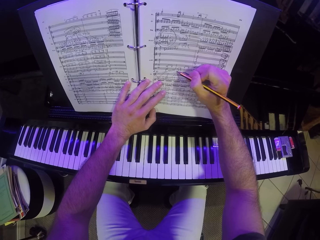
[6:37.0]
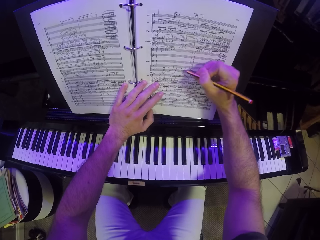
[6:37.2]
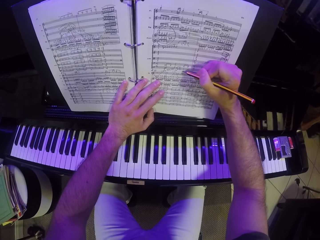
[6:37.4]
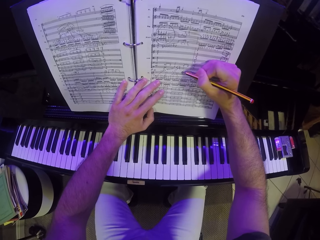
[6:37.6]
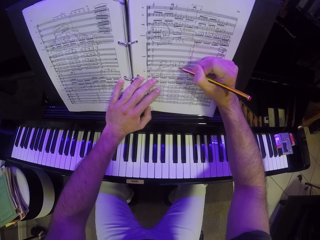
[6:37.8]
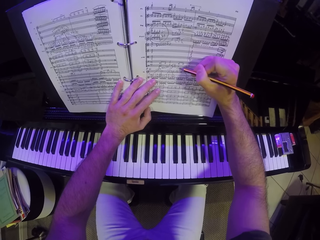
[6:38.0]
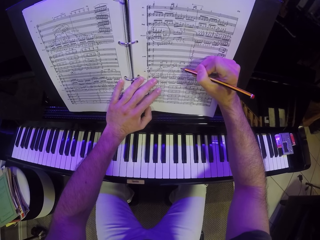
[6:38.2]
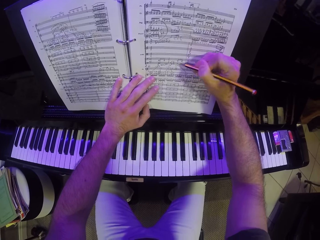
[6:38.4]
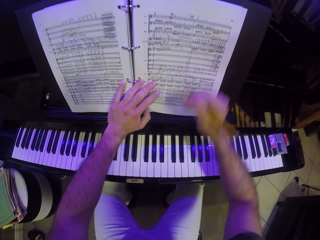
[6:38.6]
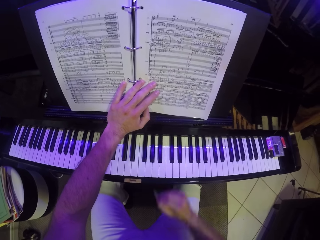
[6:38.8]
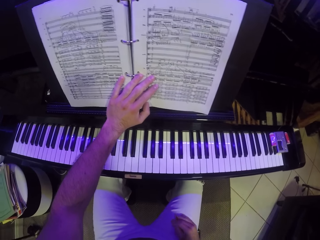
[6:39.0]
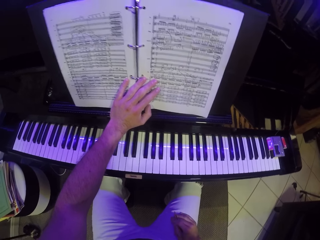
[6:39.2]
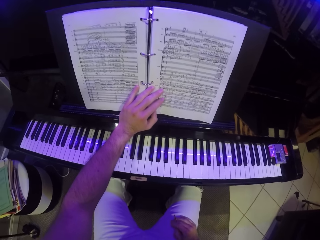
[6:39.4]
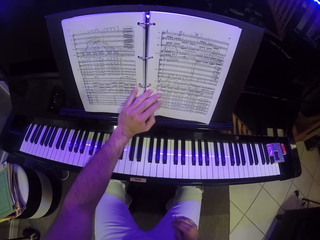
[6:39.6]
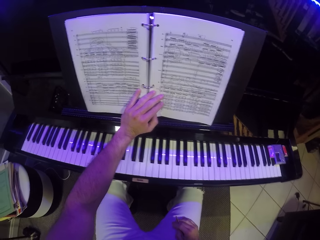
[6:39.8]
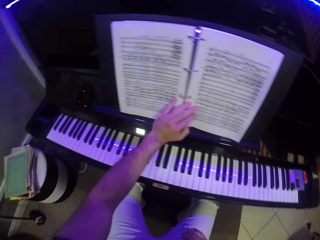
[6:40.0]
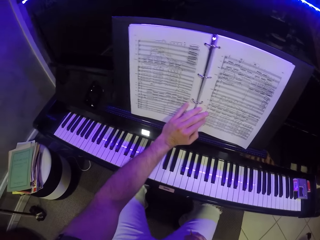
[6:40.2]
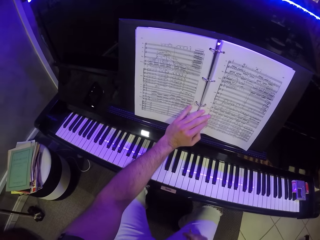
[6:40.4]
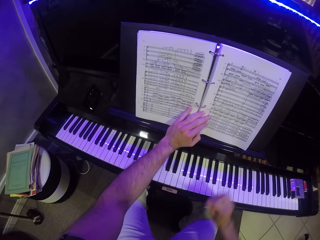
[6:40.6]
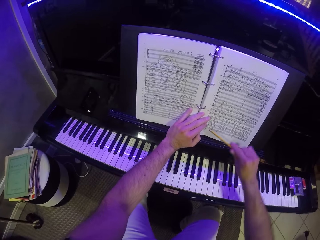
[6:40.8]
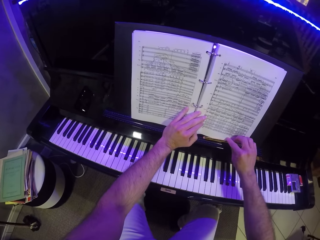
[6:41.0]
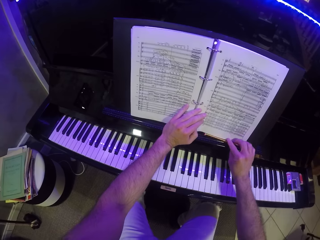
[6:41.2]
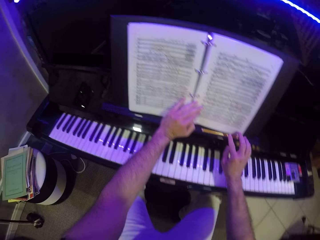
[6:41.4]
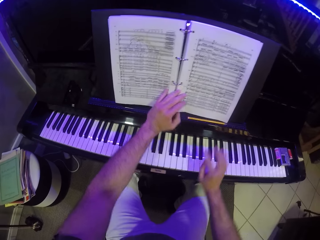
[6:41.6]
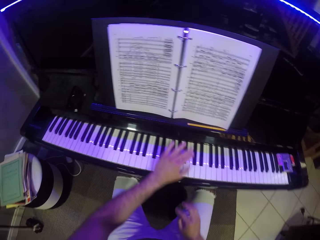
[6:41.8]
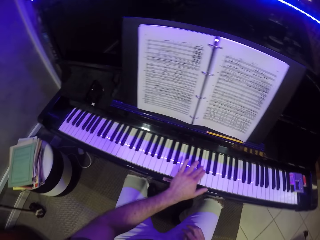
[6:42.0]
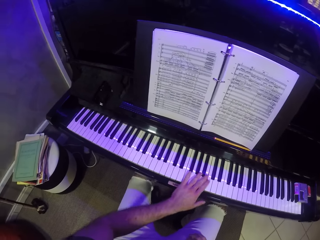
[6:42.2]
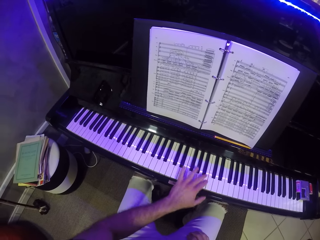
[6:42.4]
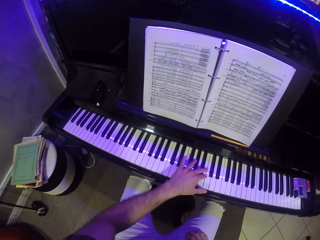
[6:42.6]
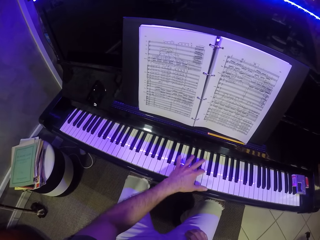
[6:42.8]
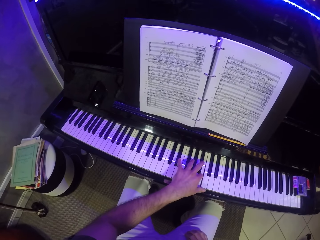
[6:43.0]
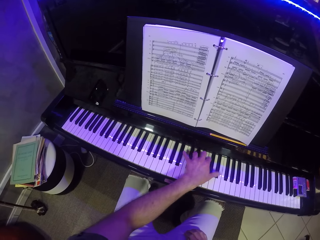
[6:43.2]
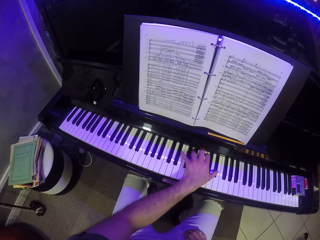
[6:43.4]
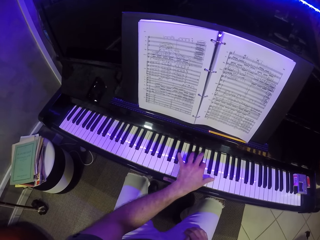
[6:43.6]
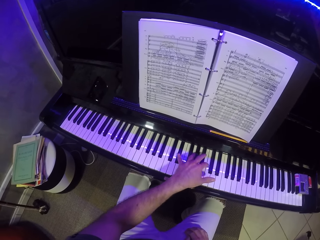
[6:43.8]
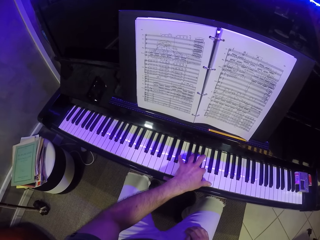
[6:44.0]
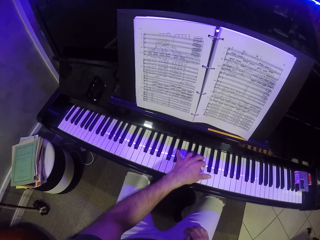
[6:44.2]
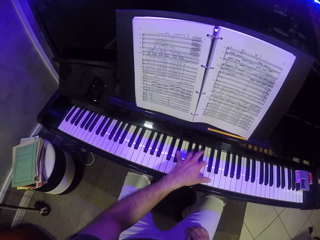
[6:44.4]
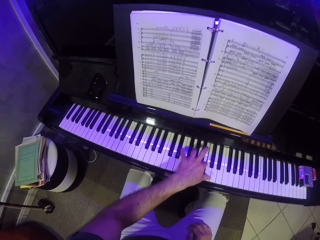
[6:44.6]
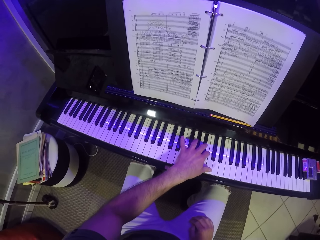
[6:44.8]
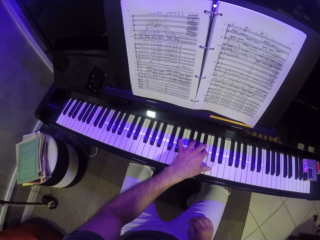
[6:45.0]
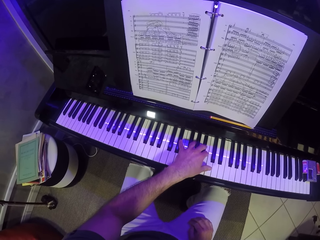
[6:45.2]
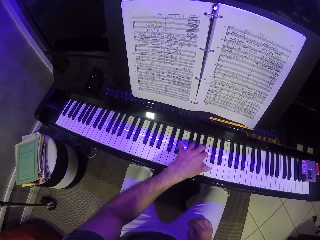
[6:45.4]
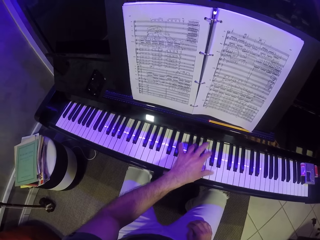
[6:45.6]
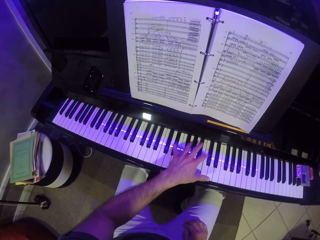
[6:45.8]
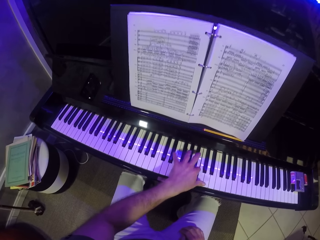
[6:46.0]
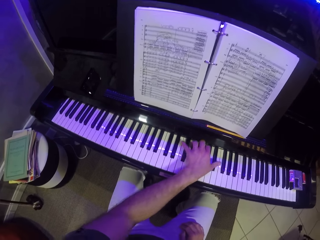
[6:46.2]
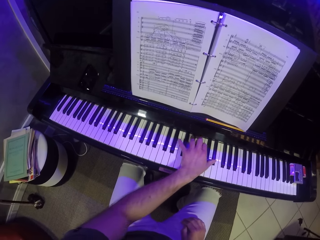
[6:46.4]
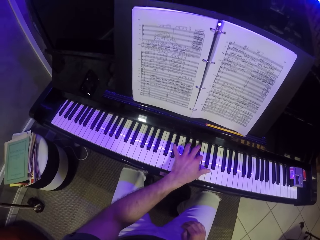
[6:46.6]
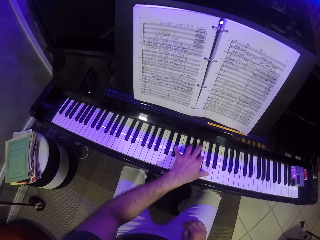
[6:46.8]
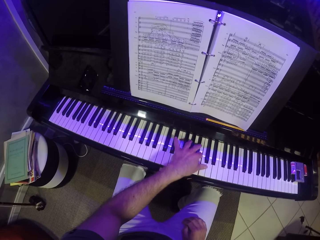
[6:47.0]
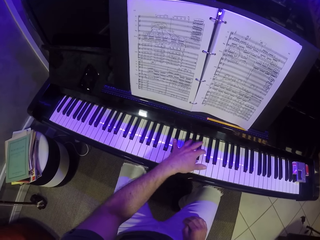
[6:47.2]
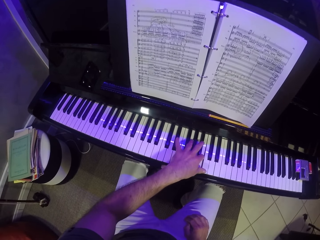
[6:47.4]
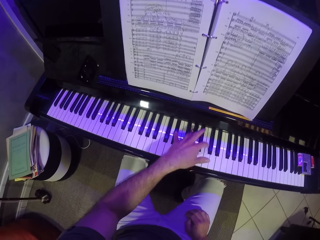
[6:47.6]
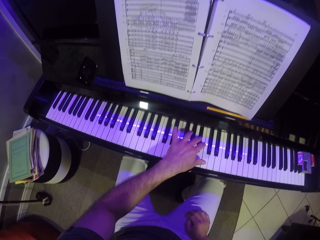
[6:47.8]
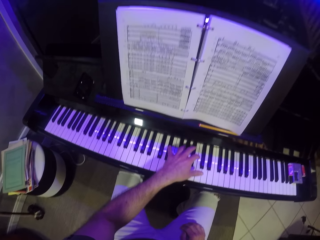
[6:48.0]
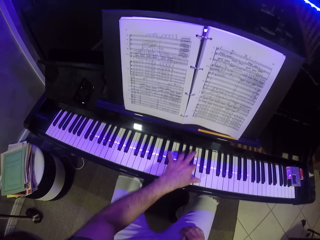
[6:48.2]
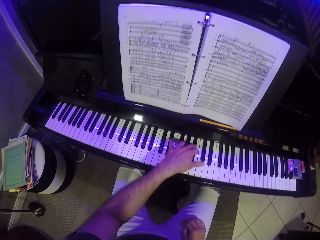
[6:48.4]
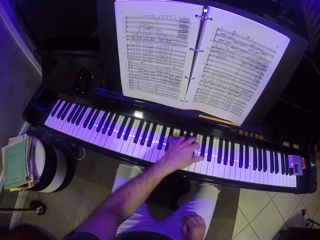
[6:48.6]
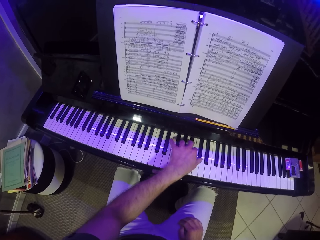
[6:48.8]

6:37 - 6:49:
The camera wearer holds the pen or pencil. He looks at the book. He drops the pencil on the piano stand with his right hand. He plays the piano with his left hand.

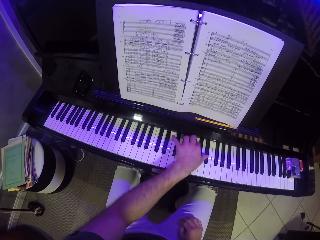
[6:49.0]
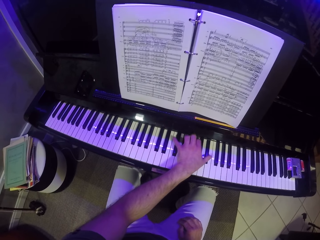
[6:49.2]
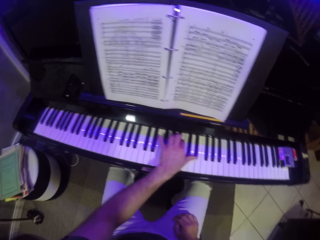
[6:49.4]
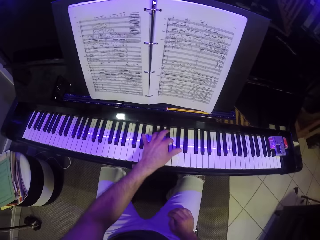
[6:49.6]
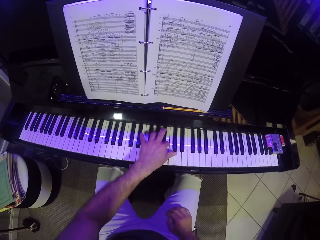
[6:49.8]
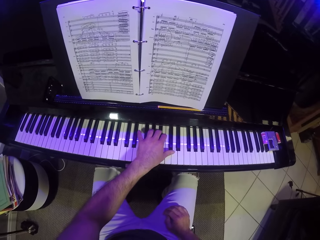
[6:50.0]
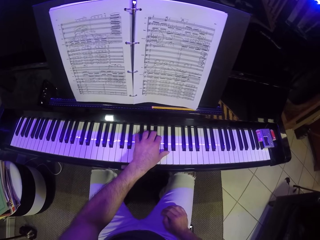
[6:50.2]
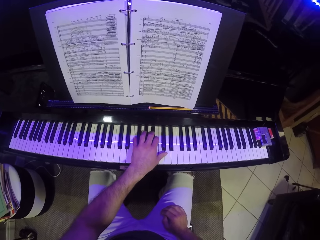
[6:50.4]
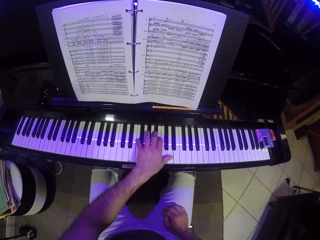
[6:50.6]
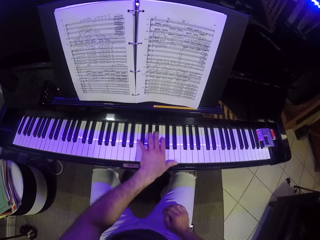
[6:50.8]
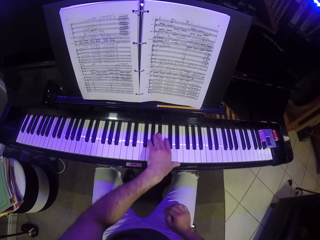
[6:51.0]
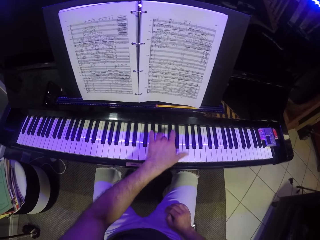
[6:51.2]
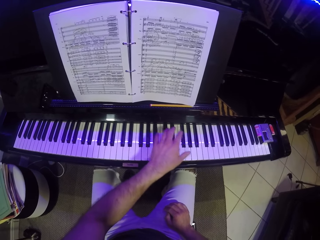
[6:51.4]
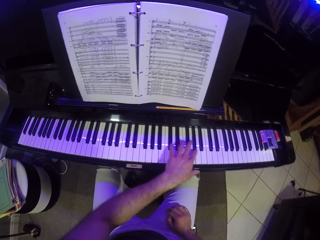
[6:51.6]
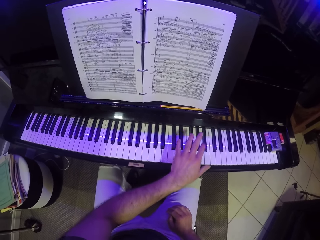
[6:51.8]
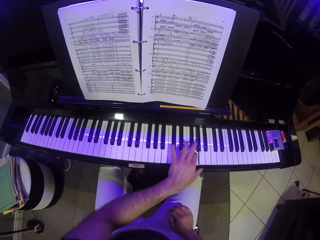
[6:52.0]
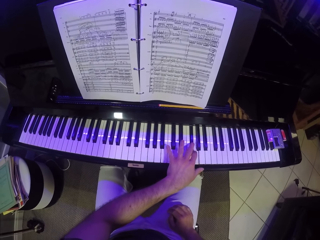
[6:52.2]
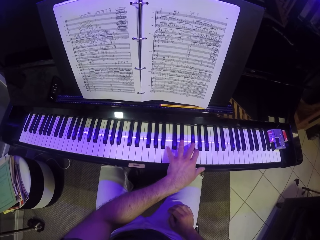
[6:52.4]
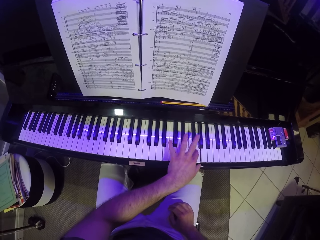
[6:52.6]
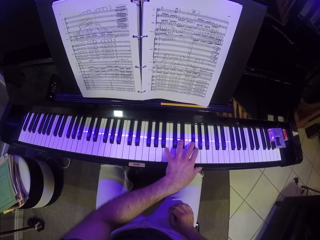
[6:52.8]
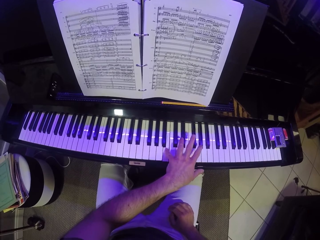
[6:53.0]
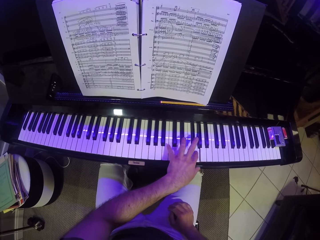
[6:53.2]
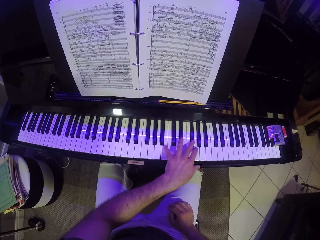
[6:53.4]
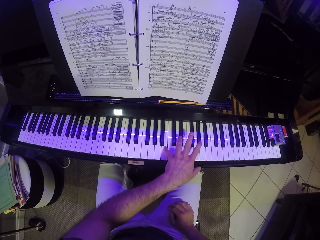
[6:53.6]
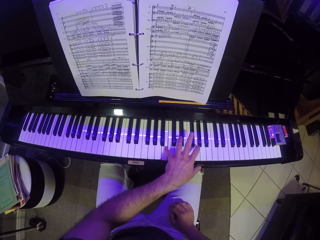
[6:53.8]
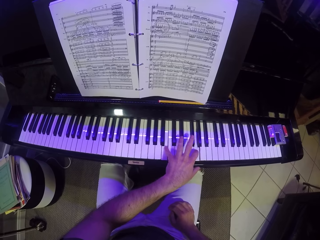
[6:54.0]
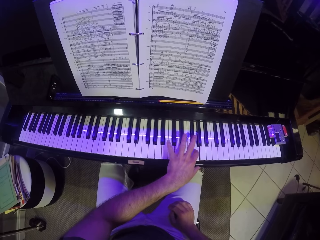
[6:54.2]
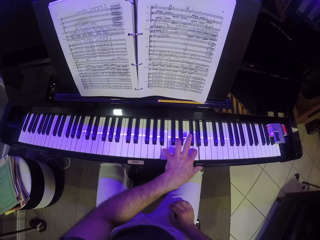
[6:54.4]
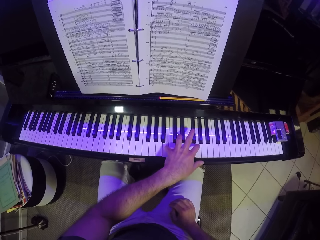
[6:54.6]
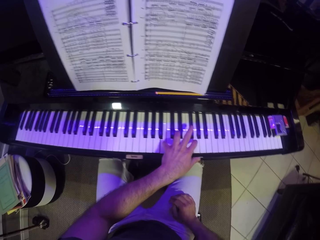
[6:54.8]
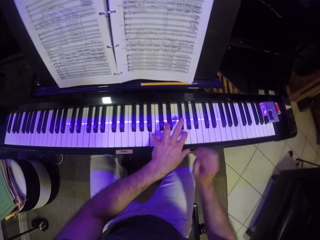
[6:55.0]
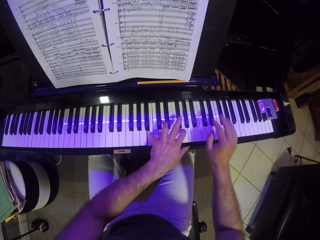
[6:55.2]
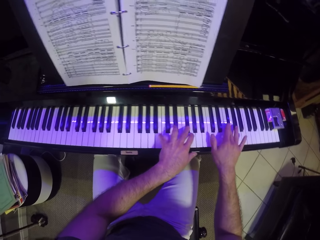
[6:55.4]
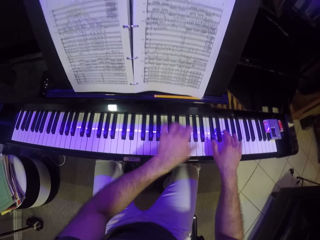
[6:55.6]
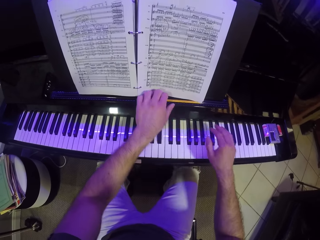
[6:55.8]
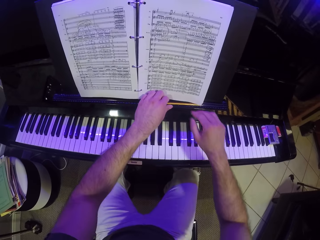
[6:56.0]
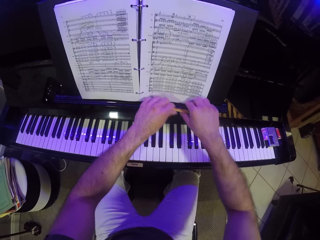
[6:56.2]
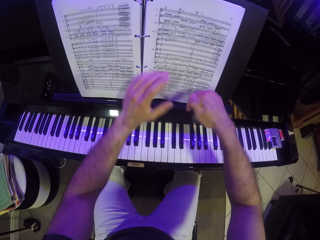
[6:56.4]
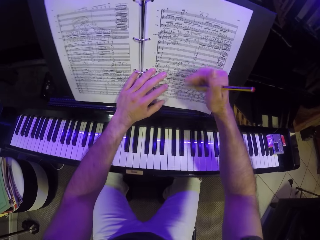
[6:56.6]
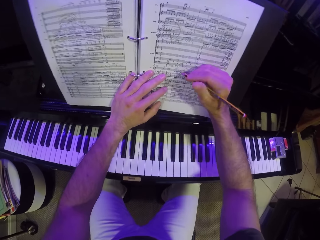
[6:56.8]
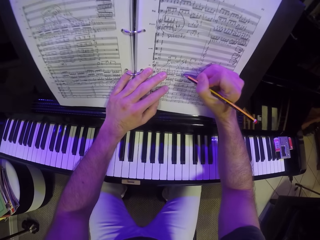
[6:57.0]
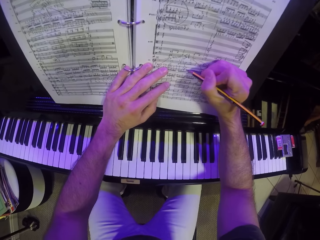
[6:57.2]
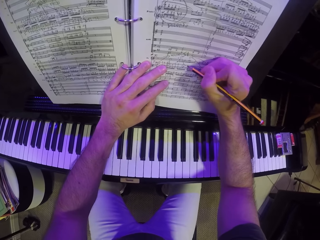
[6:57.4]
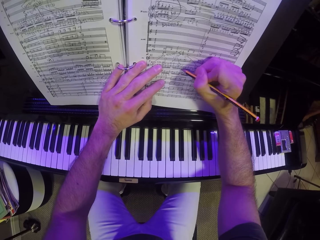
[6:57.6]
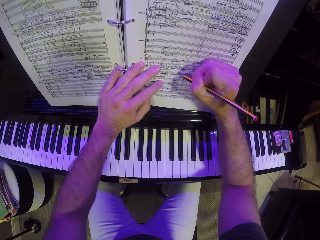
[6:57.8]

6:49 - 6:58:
The camera wearer plays the piano with both his hands. He picks up the pencil from the piano stand with his left hand. He passes the pencil from his left hand to his right hand. He puts the hand on the book. He writes on the music sheet on the music stand of the piano with the pencil in his right hand.
